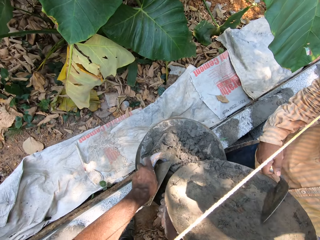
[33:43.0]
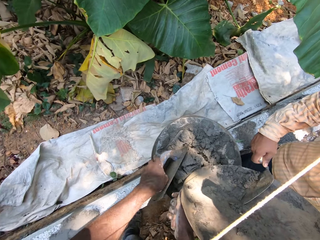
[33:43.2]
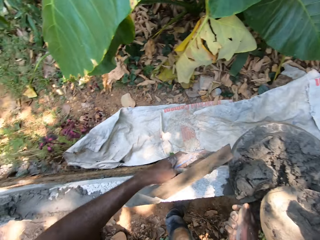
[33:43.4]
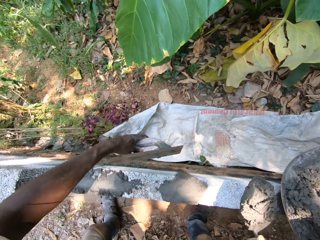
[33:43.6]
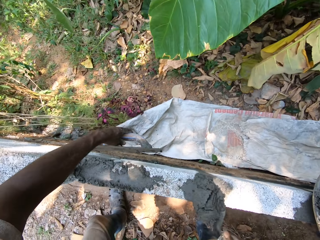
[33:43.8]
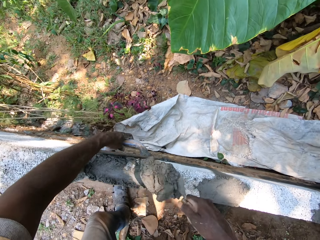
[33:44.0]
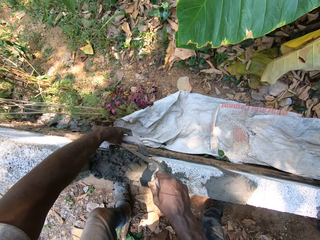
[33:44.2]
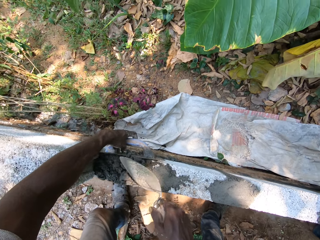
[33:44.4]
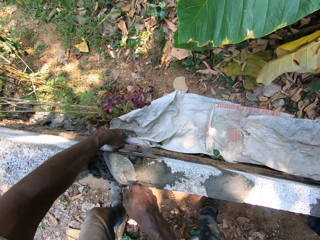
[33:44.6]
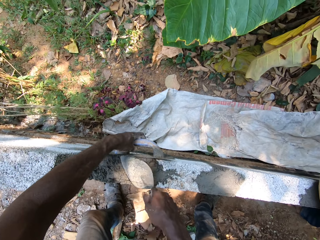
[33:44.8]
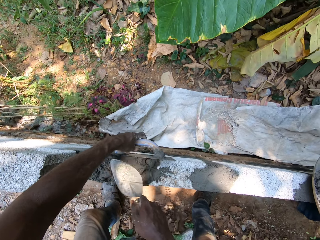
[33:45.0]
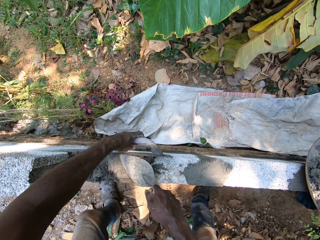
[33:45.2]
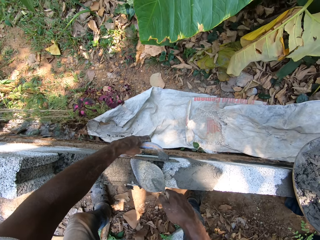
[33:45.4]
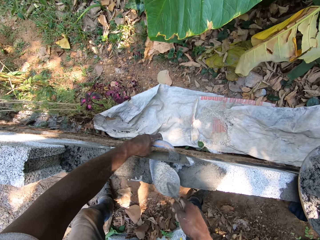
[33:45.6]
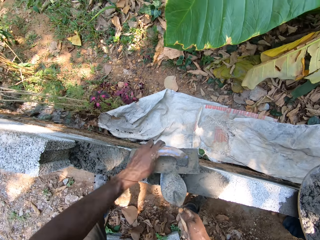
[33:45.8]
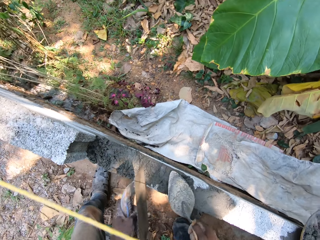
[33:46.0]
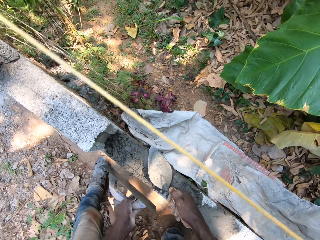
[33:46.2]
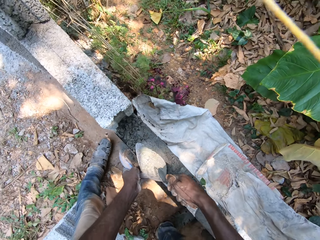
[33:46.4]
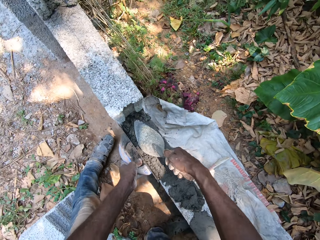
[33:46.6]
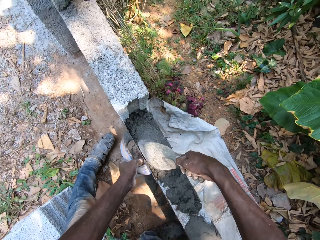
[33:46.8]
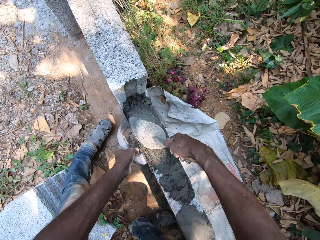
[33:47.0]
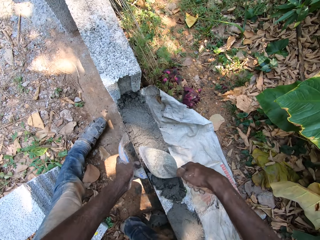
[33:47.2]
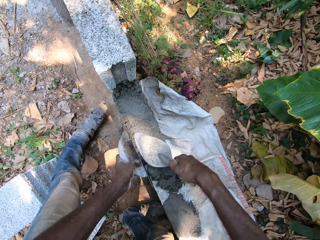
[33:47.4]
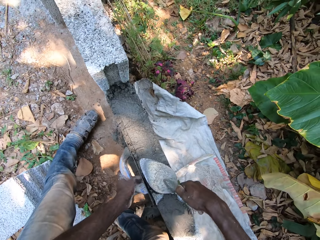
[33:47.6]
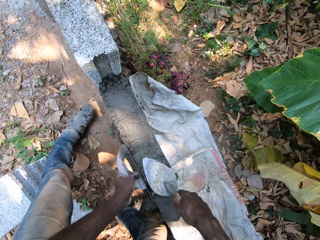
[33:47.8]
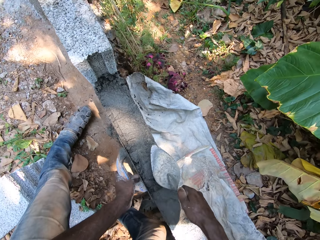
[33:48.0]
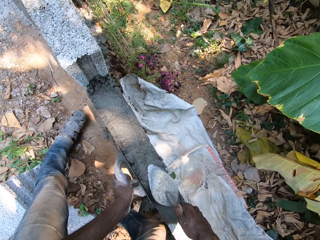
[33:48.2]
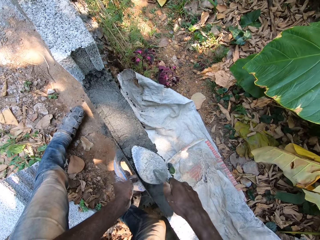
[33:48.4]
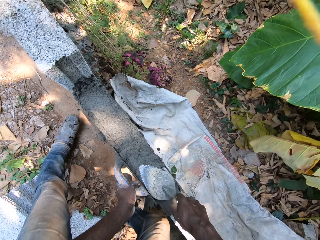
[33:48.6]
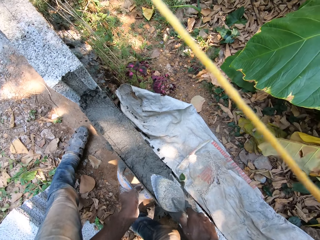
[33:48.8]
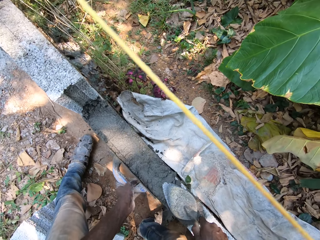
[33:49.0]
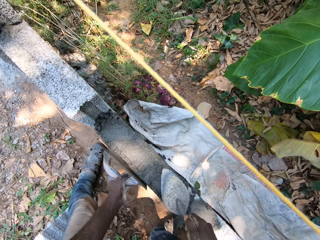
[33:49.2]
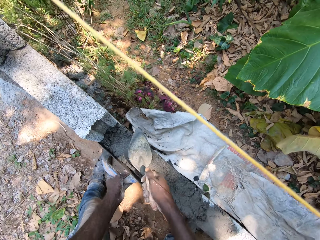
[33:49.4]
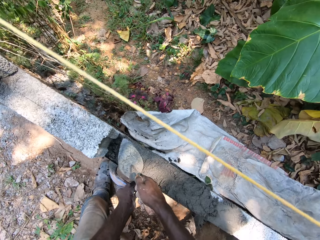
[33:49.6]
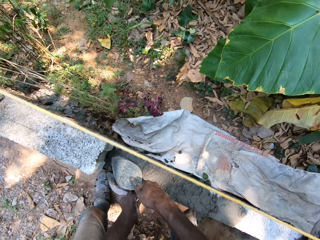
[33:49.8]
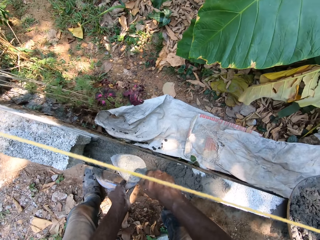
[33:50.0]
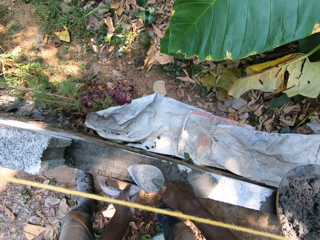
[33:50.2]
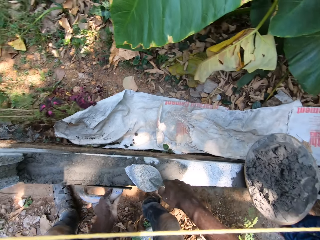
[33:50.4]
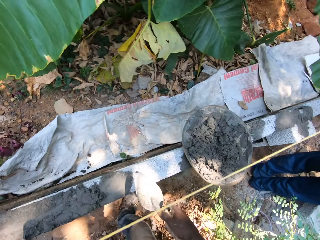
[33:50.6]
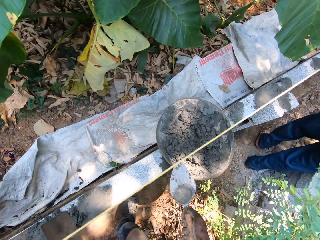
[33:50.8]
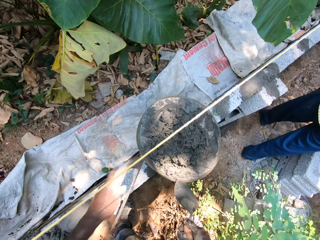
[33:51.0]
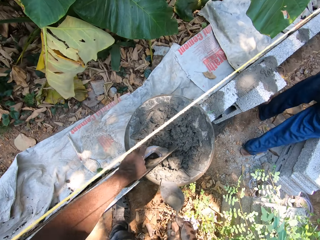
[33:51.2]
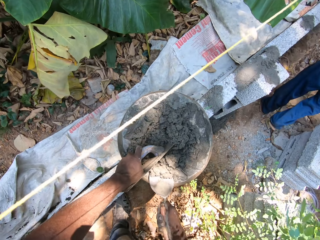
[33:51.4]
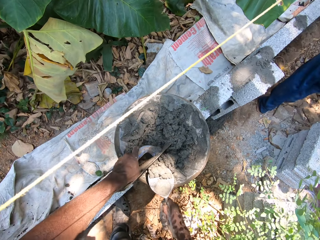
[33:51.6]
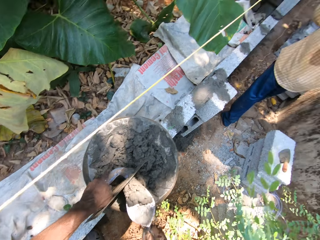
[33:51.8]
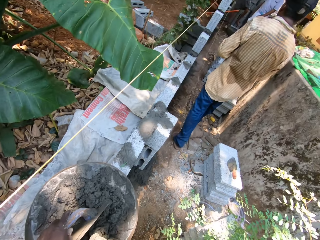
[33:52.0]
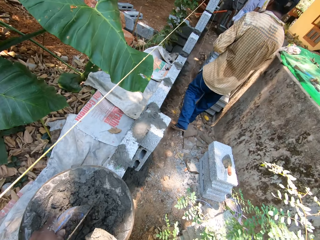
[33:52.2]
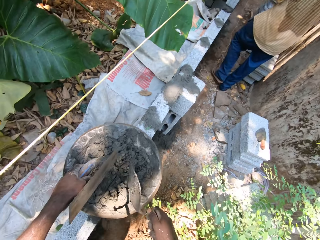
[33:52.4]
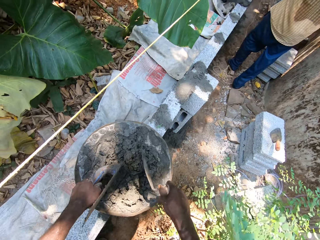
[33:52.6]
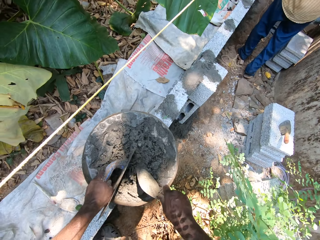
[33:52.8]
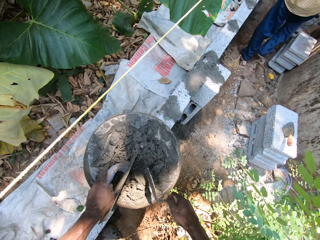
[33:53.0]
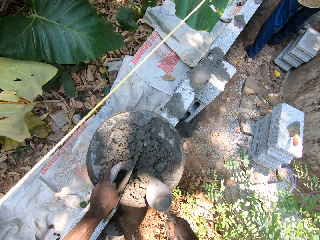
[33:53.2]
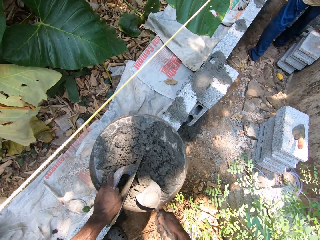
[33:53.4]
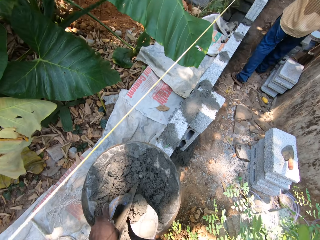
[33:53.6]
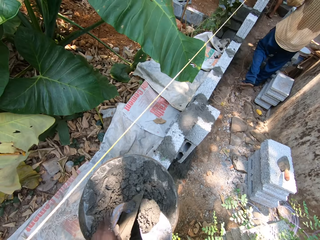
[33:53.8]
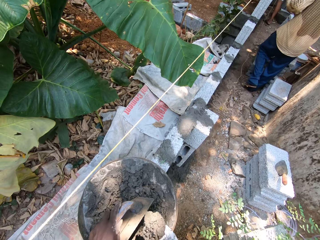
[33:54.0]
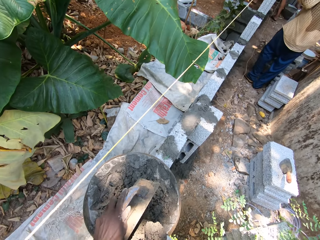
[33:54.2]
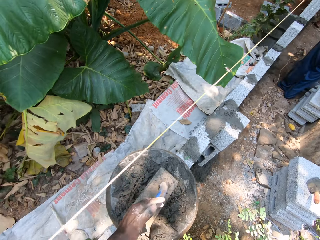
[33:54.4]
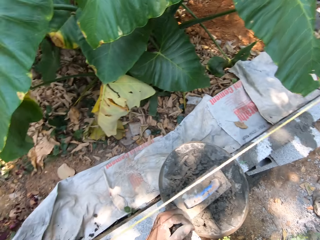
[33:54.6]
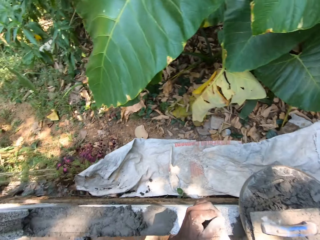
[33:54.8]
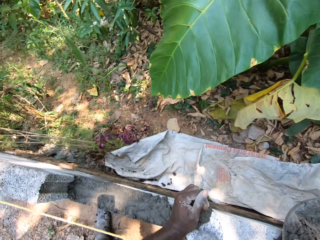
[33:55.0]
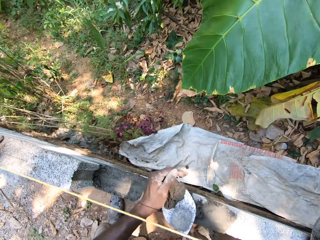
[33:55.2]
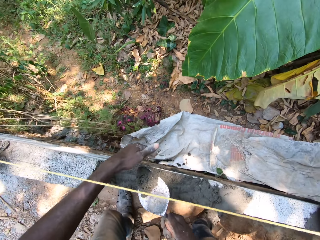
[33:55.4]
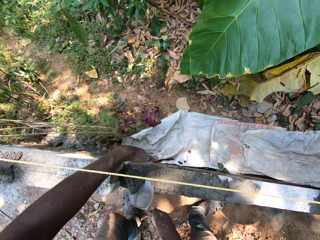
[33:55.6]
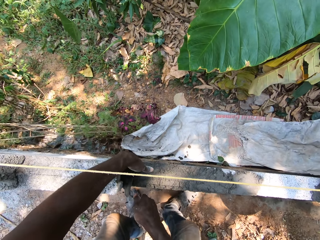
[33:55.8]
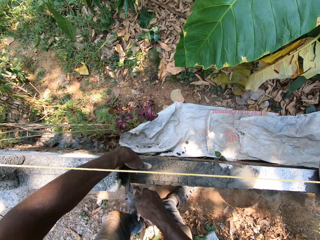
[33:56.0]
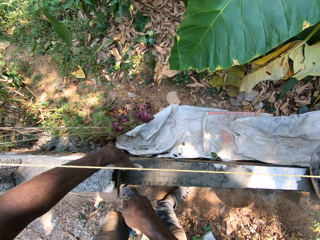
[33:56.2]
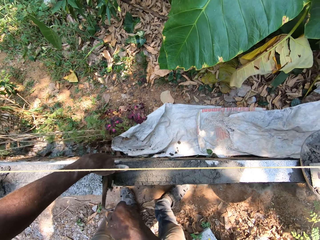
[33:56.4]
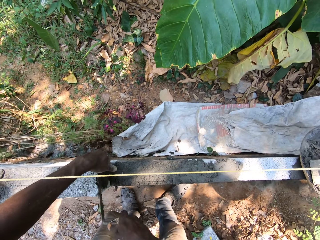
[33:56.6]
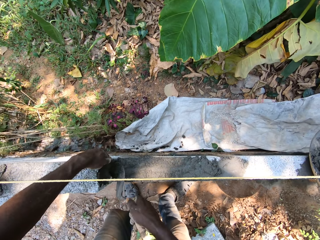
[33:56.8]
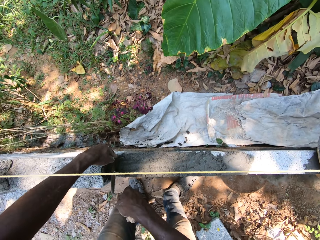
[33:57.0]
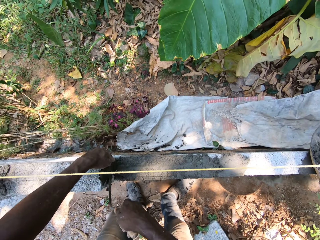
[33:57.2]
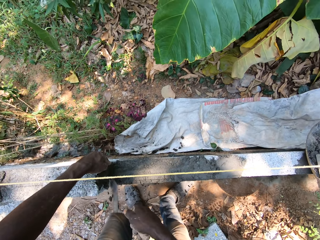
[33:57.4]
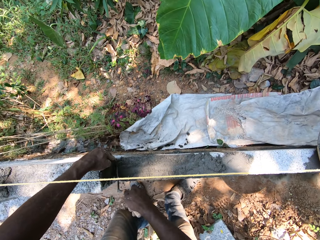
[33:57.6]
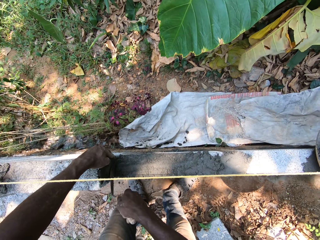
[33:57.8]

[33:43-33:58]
The camera wearer pours the mortar onto the wall, on top of the stone. He smoothens the mortar onto the wall with the plastering trowel in his left hand. He smoothens the mortar onto the wall with the brick trowel in his left hand. He smoothens the mortar onto the wall with the plastering trowel in his left hand. He mixes mortar in the aluminum bowl with the brick trowel in his right hand. He scoops mortar from the aluminum bowl with the brick trowel in his right hand. He drops the plastering trowel into the aluminum bowl. He touches the mortar on the brick trowel with his left hand. He puts the mortar on top of the side of the stone. He places his left hand onto the wall. He smoothens the mortar onto the wall with the brick trowel in his right hand.

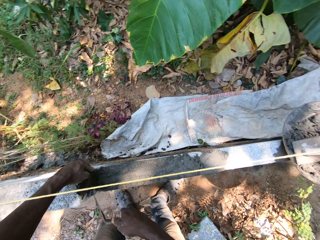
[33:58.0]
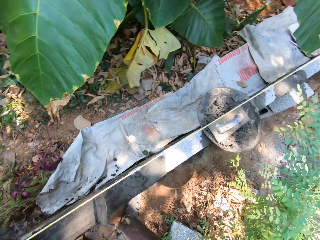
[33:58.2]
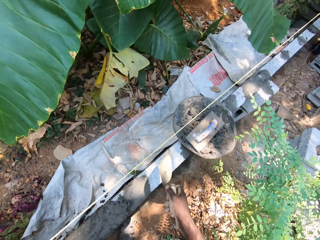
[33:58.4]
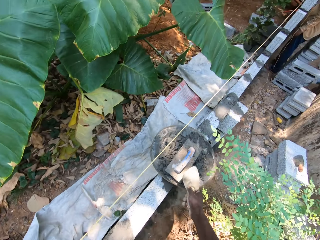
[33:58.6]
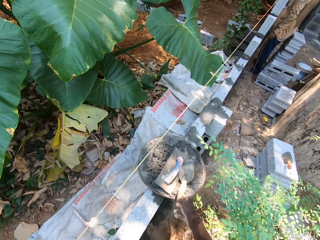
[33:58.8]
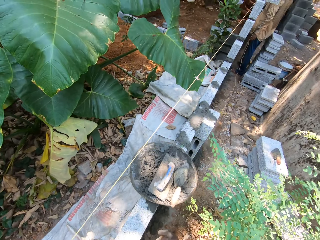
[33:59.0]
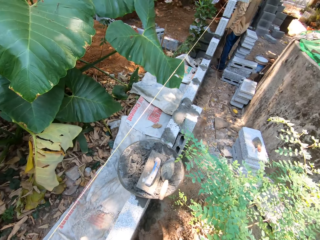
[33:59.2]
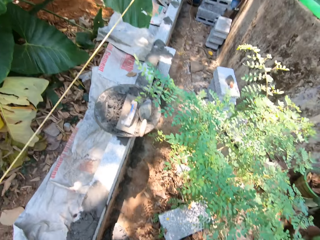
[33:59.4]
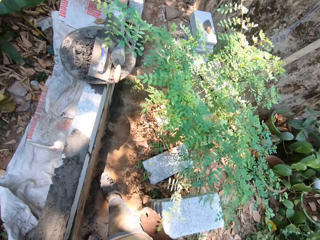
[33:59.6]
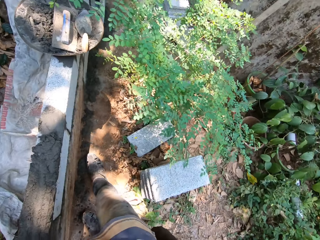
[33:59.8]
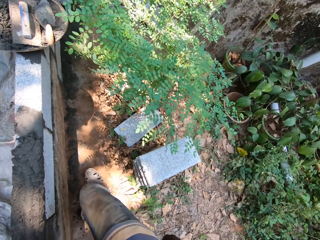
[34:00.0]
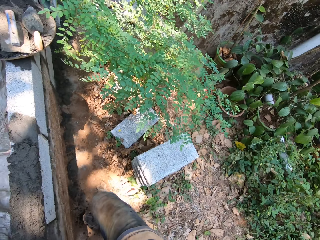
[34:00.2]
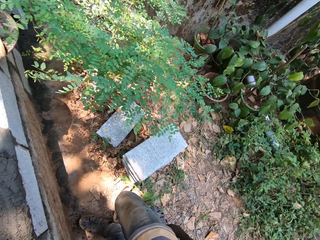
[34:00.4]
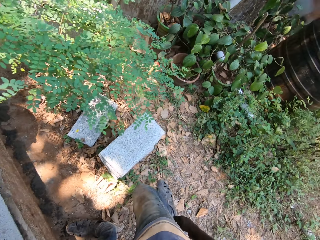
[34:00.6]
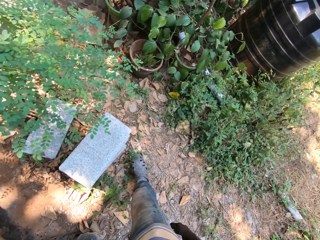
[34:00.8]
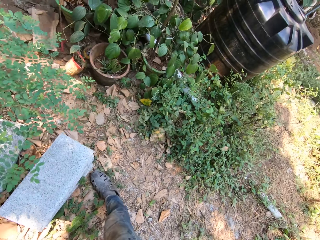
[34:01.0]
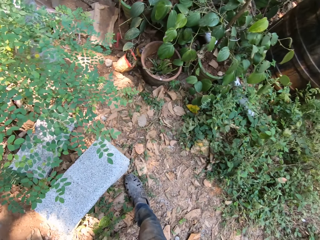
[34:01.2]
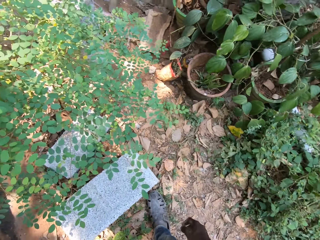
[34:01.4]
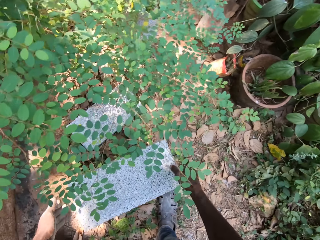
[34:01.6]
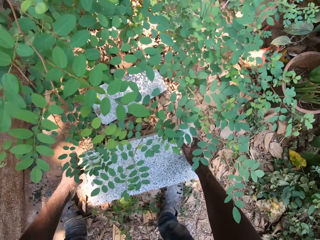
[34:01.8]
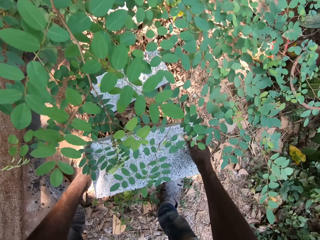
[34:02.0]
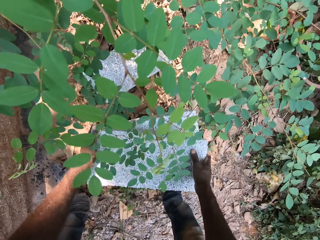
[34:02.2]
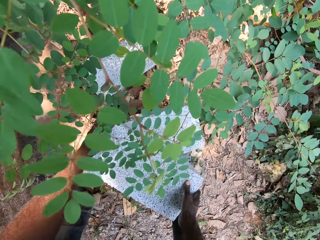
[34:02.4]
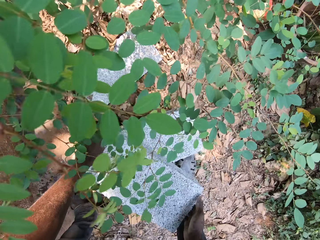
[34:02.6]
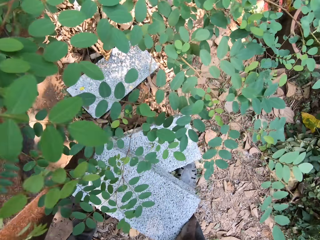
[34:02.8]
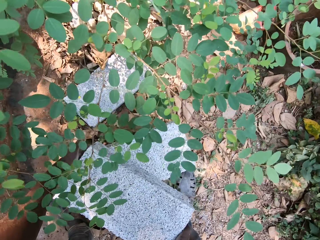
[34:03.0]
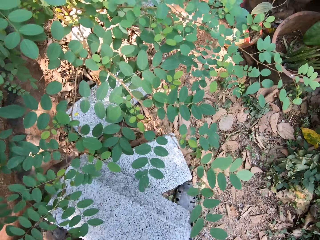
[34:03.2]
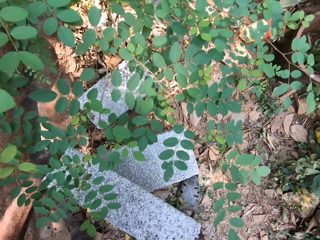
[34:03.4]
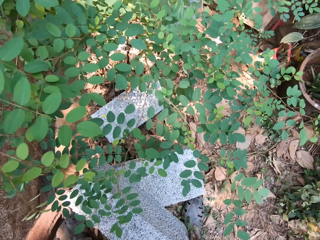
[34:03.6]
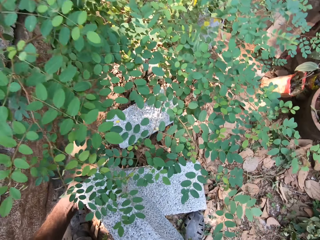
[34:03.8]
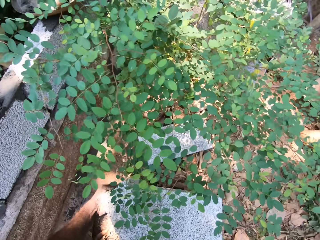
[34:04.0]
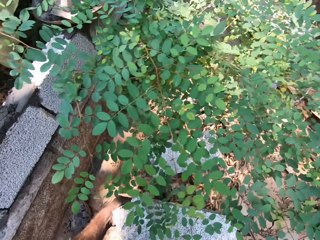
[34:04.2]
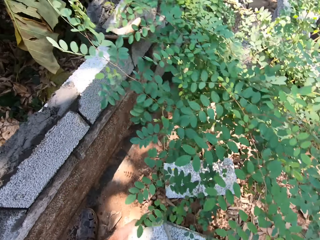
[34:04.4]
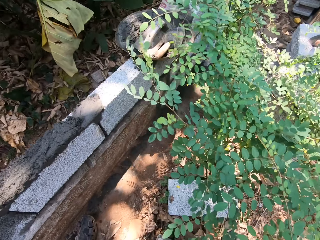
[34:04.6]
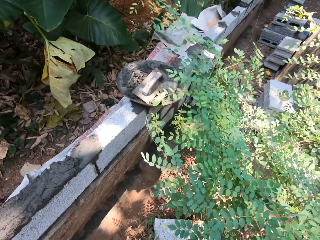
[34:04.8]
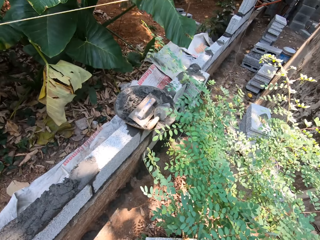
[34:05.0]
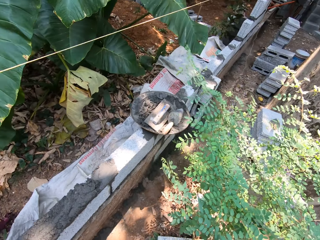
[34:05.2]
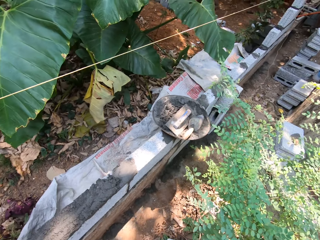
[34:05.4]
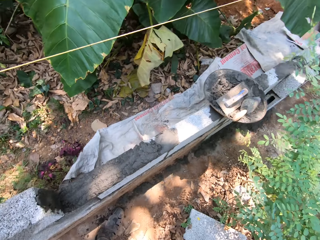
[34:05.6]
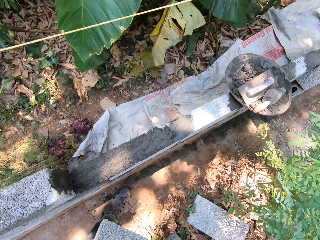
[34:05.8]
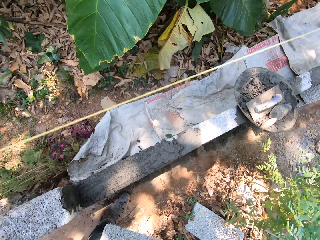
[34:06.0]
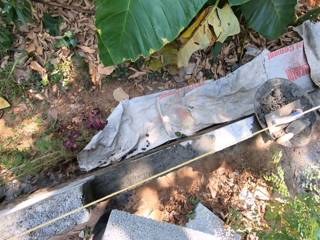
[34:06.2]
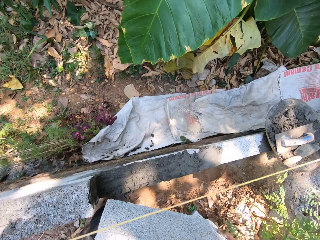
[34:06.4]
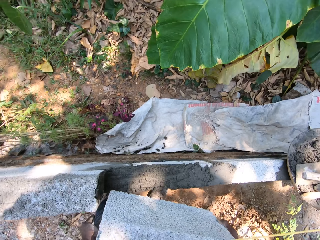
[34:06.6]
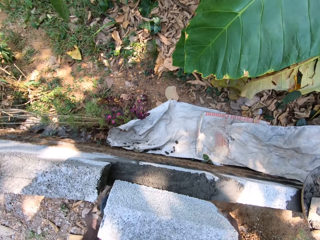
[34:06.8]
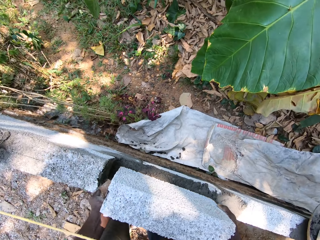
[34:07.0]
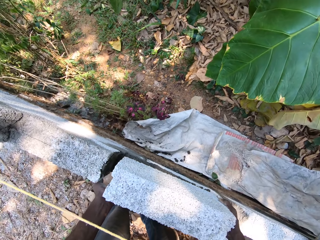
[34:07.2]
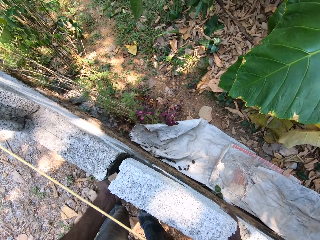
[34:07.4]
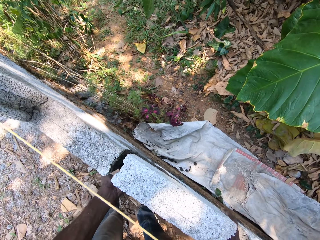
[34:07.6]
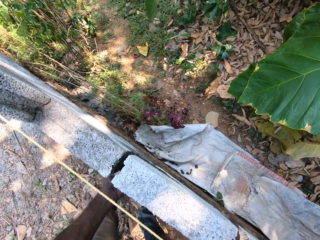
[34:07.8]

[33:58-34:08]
The camera wearer drops the brick trowel into the aluminum bowl. He picks up a brick from the ground with both hands. He coughs. He places the brick onto the wall, on top of the mortar.
